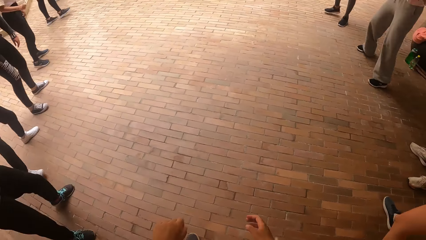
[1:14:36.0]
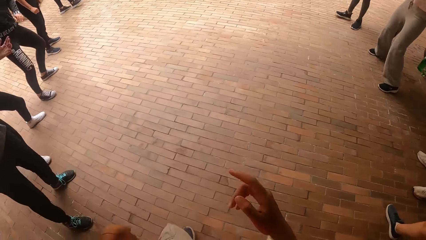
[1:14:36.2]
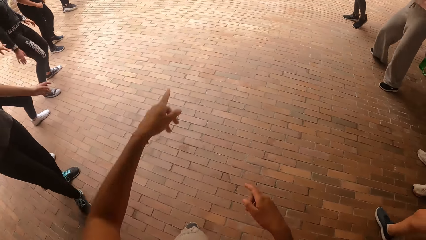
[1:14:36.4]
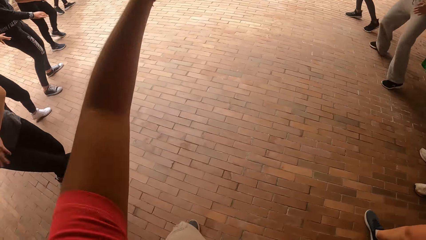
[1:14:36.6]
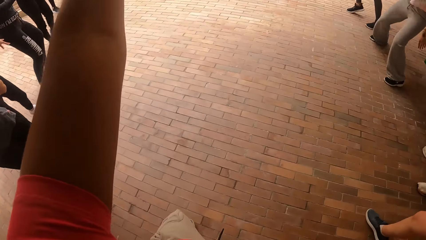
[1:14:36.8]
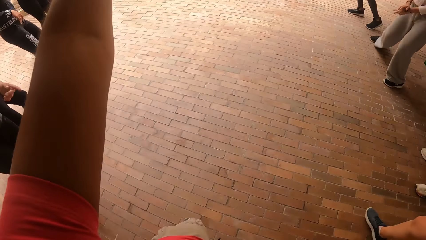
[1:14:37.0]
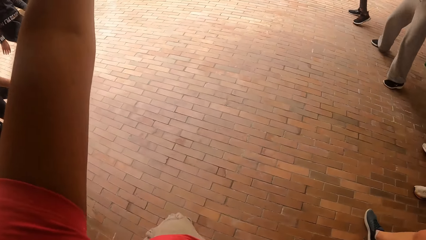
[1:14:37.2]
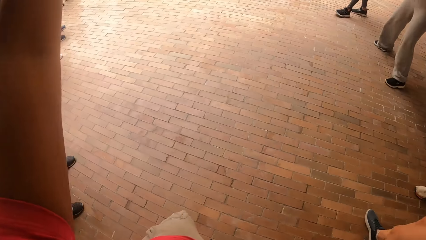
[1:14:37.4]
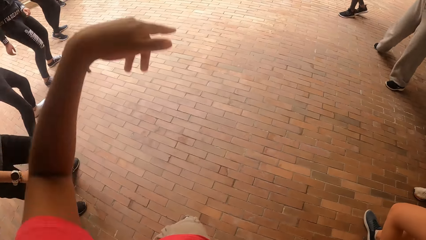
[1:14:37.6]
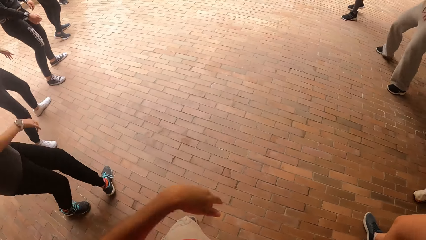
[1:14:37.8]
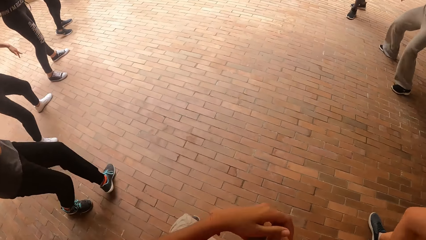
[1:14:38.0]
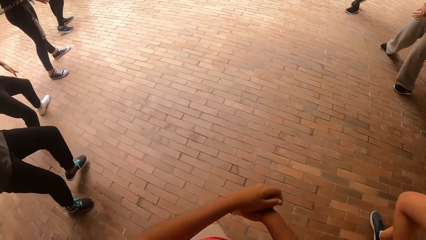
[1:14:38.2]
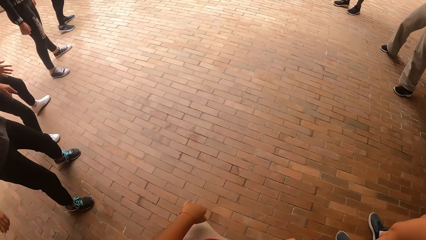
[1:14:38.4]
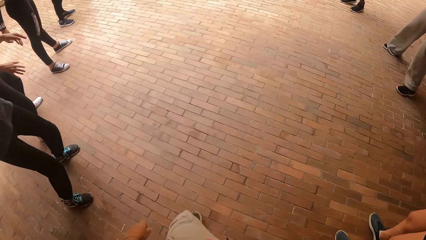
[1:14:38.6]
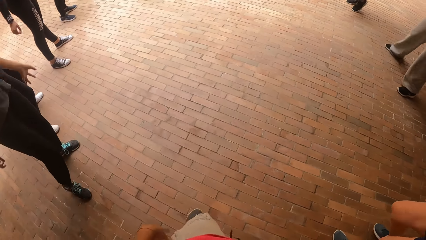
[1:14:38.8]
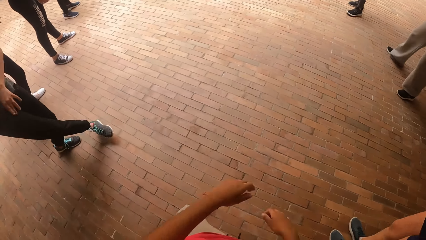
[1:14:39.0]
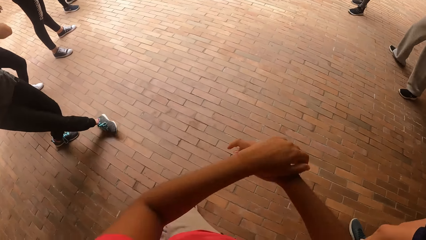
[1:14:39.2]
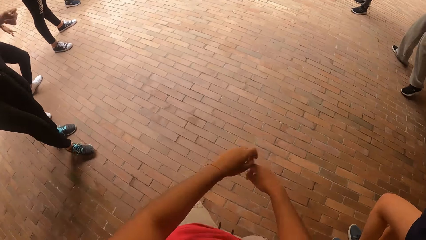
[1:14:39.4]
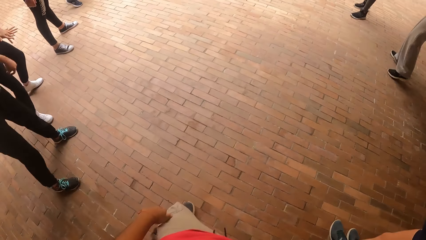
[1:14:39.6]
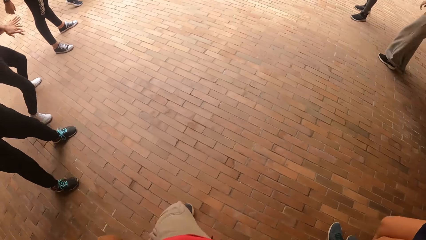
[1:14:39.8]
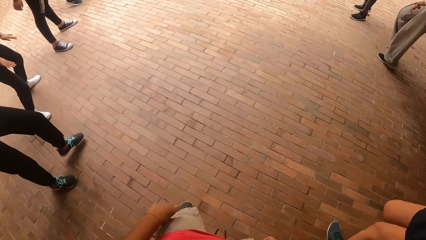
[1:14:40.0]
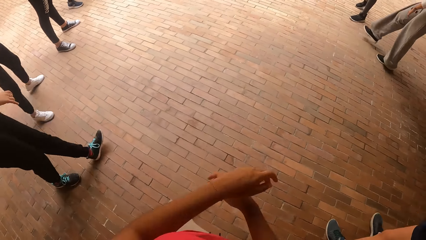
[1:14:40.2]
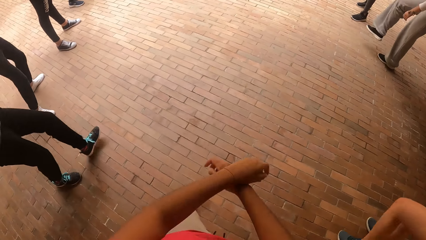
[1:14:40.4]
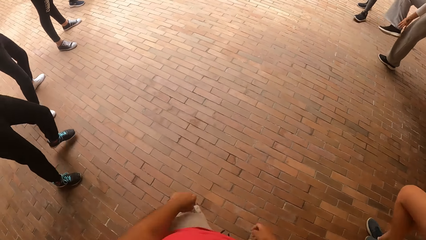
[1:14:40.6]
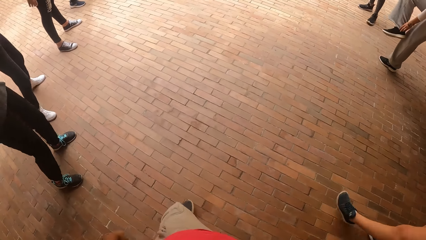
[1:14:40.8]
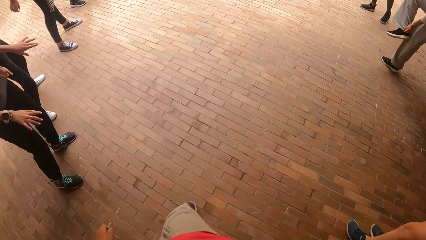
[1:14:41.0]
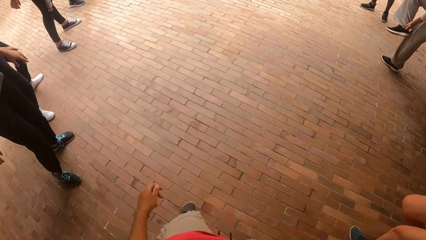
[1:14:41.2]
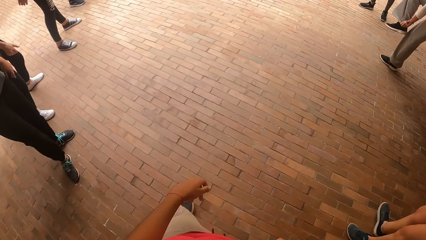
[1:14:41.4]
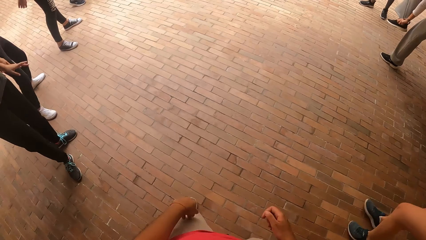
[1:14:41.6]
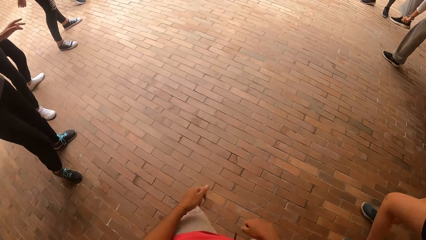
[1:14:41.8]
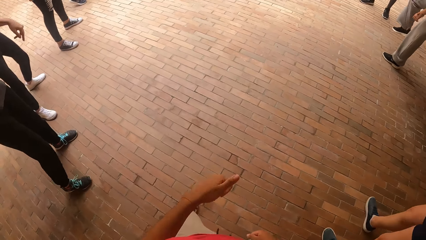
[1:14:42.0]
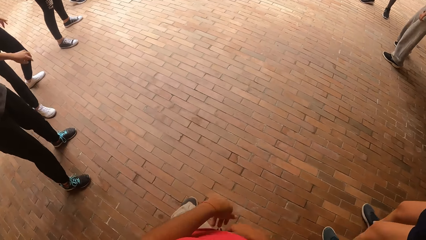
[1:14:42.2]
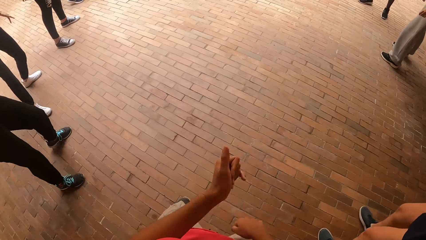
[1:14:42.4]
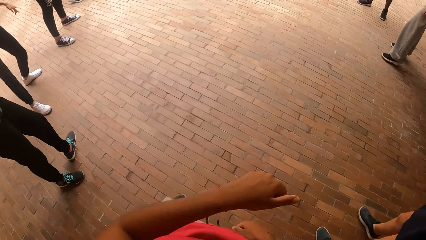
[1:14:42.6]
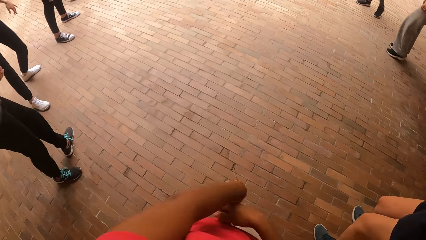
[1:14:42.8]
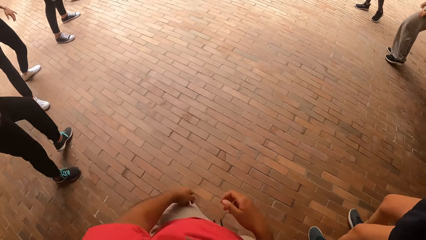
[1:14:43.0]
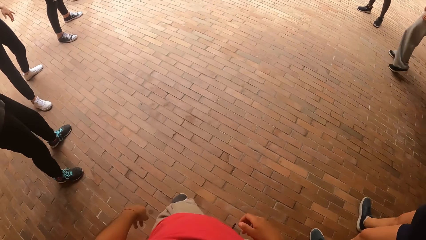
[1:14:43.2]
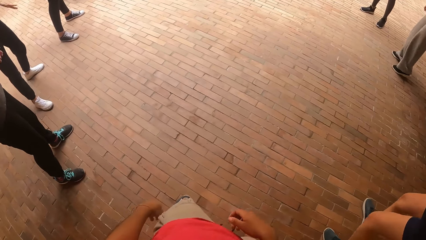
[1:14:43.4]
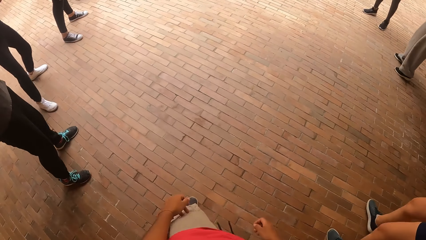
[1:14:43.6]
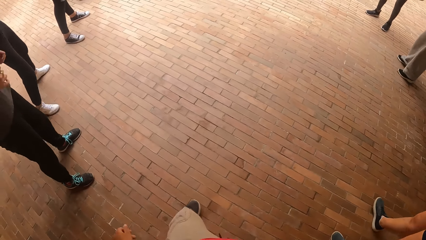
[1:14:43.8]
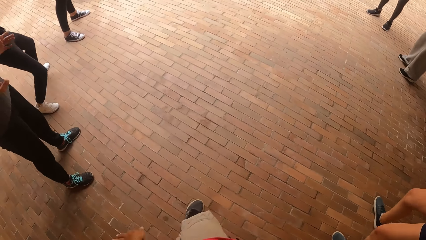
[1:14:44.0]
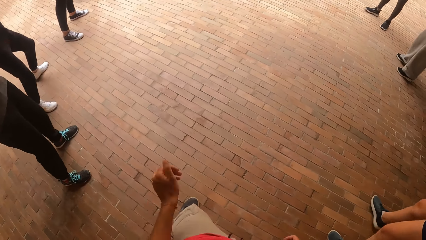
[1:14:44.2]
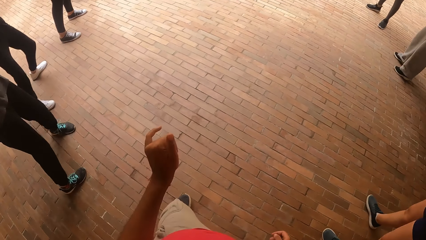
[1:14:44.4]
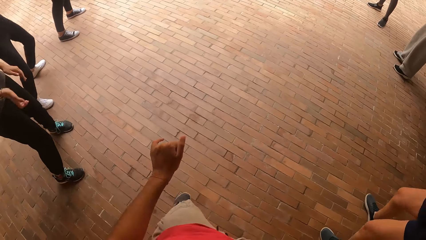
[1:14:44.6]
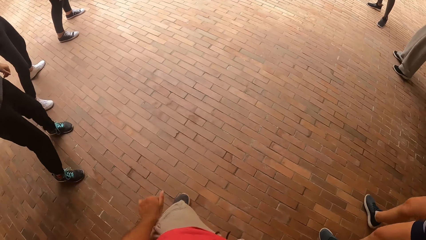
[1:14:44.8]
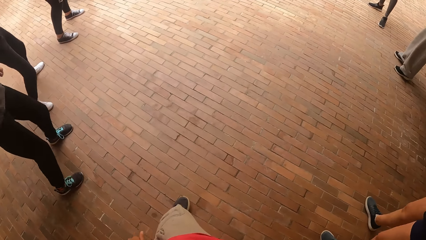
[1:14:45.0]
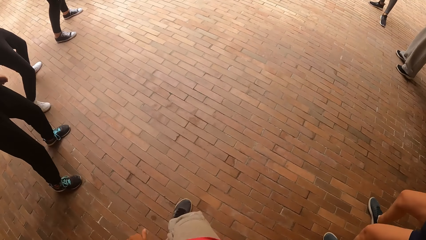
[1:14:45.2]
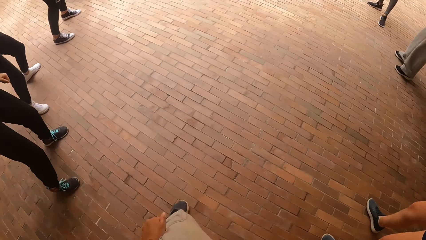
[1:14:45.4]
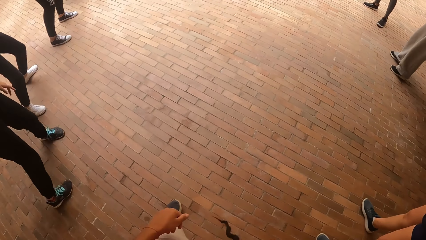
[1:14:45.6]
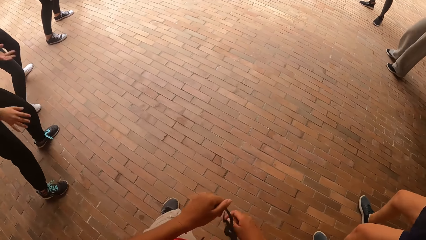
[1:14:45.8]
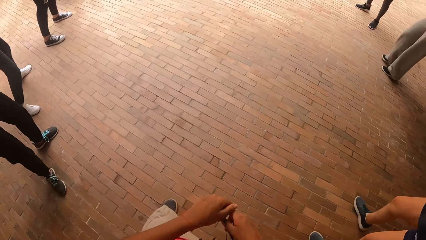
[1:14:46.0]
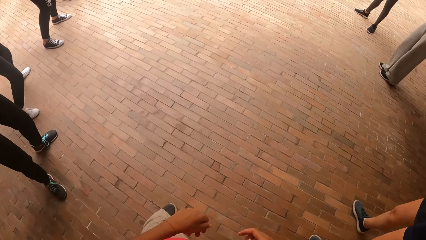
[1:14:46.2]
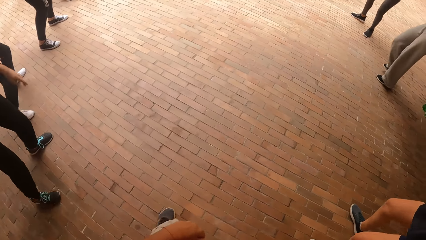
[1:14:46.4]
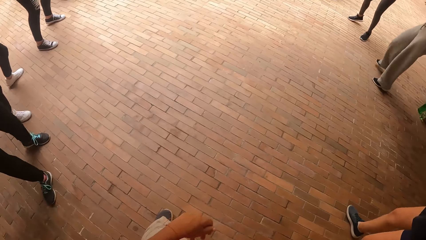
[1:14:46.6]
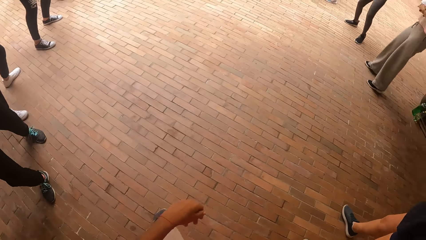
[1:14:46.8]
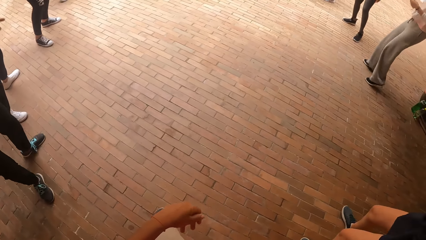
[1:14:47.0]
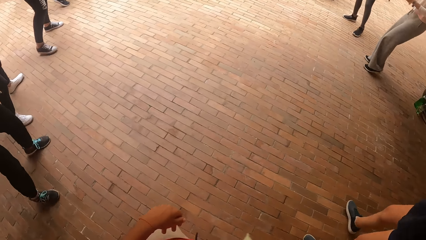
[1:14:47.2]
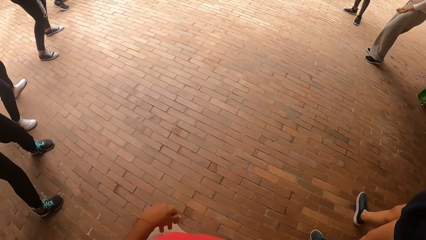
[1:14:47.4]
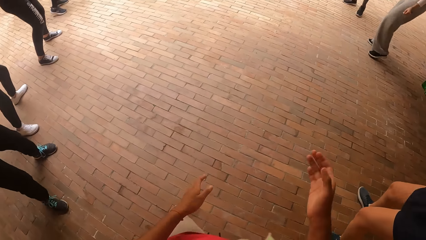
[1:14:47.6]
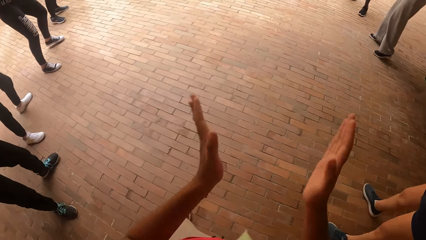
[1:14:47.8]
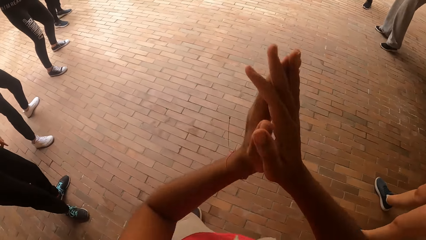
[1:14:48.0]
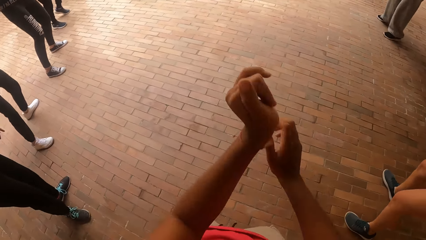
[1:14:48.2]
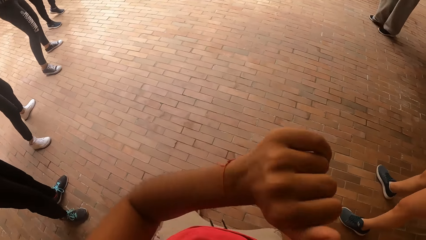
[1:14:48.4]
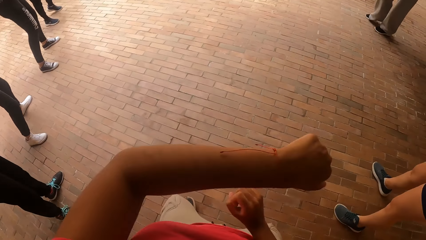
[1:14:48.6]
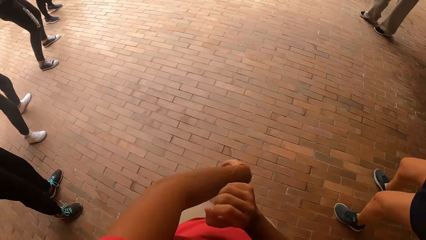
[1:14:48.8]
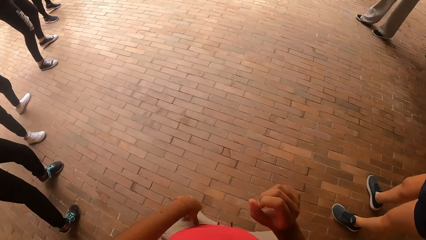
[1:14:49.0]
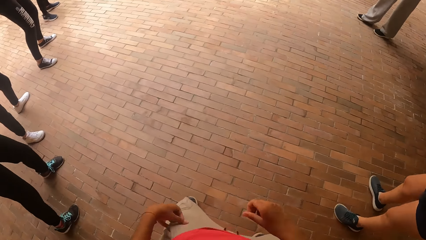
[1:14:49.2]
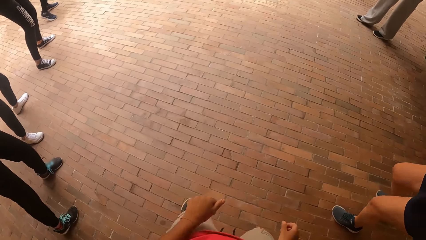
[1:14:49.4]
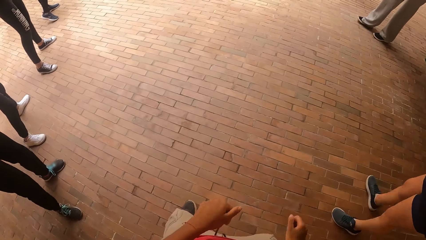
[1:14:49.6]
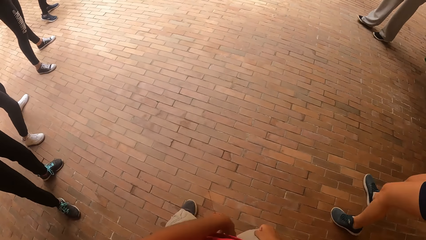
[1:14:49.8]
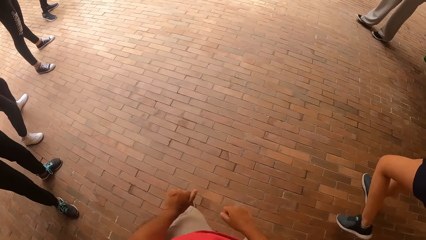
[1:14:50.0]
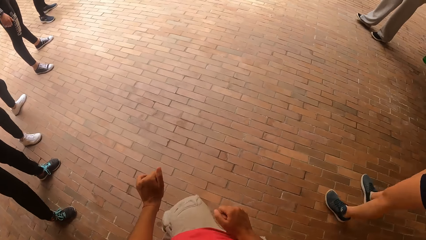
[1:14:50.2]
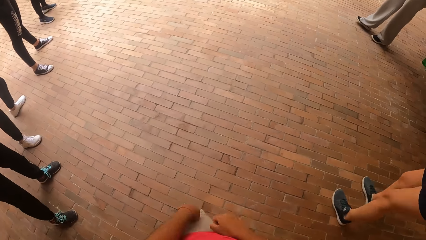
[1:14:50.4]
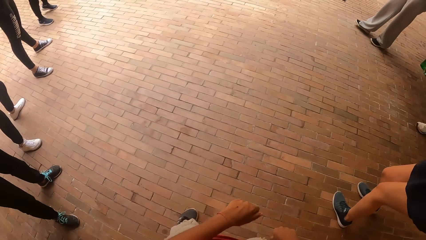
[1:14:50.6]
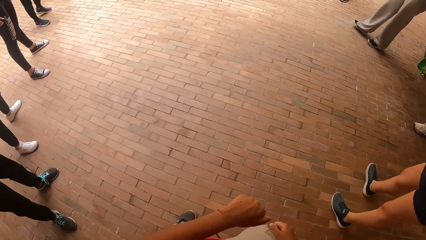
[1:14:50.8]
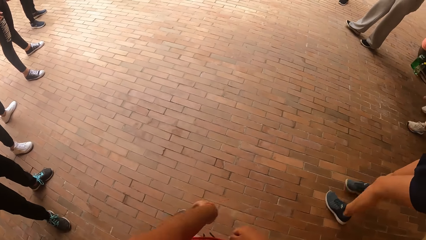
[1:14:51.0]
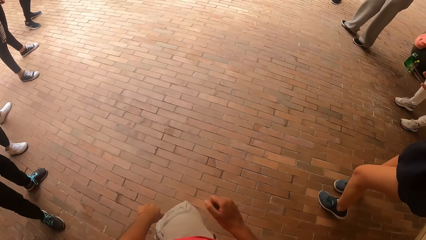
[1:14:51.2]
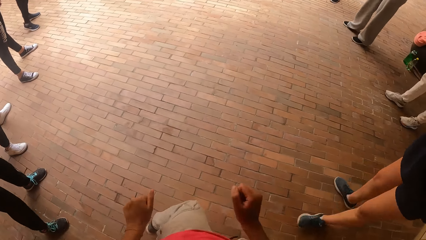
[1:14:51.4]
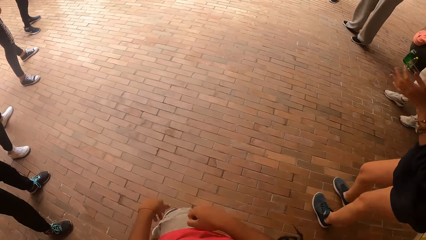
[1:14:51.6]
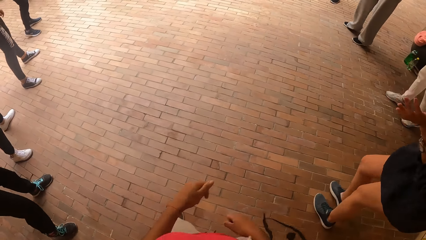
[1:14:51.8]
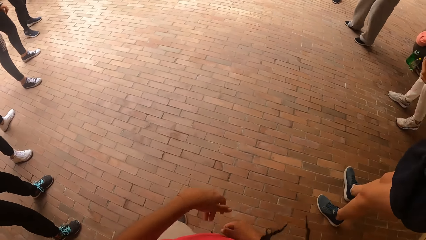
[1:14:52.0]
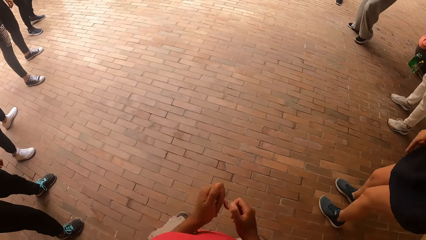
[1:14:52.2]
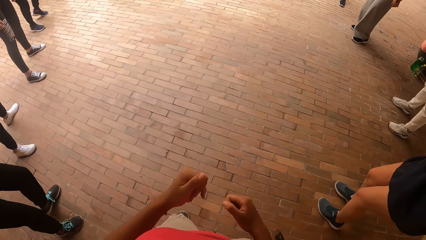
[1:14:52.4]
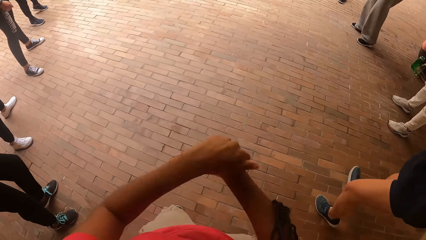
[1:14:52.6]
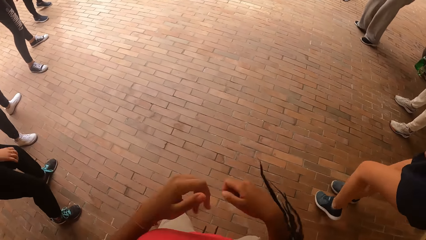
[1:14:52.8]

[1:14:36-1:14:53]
The camera wearer moves her left hand.
